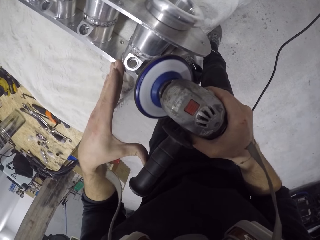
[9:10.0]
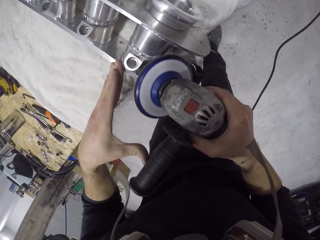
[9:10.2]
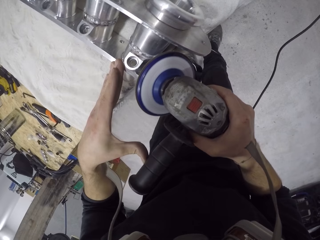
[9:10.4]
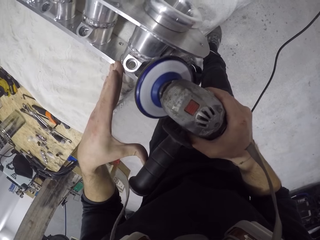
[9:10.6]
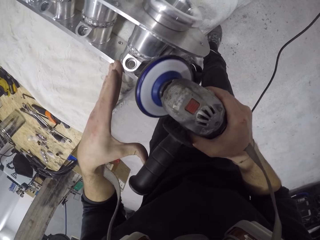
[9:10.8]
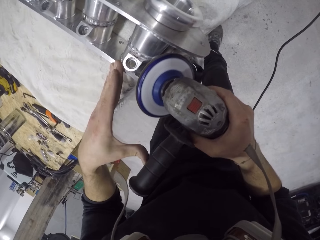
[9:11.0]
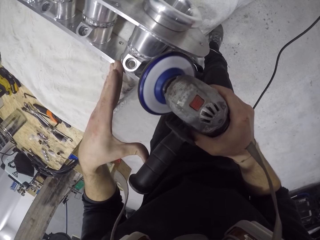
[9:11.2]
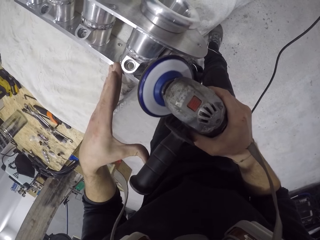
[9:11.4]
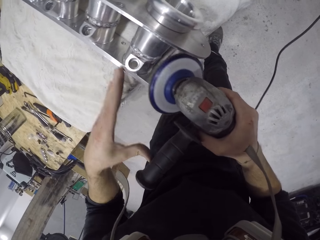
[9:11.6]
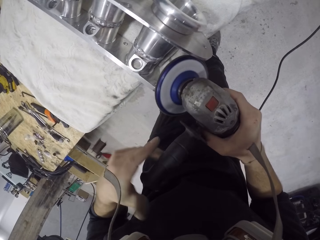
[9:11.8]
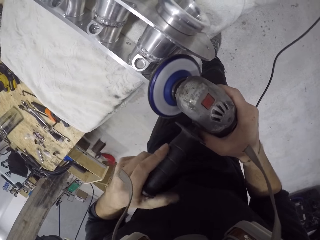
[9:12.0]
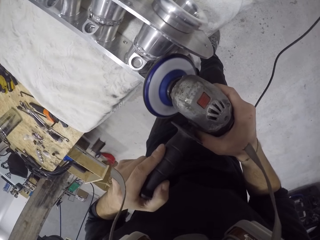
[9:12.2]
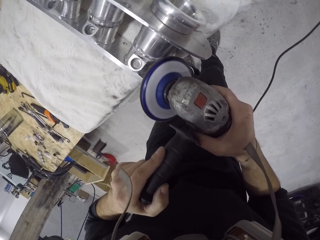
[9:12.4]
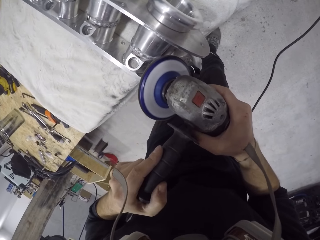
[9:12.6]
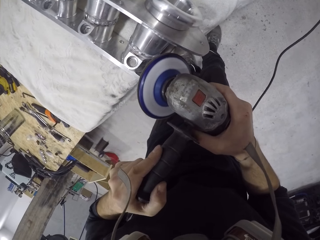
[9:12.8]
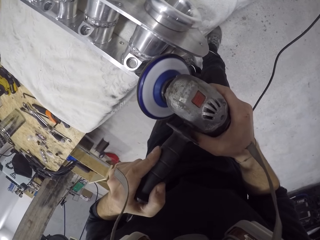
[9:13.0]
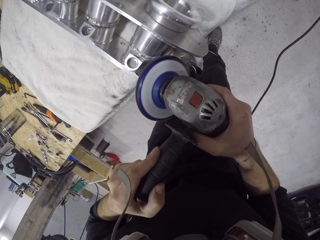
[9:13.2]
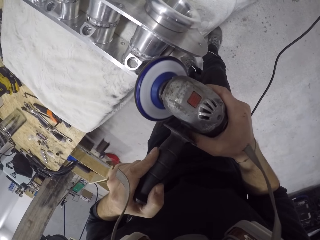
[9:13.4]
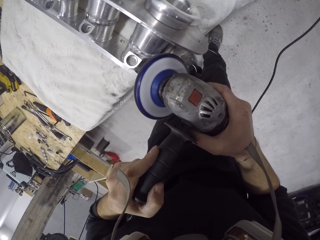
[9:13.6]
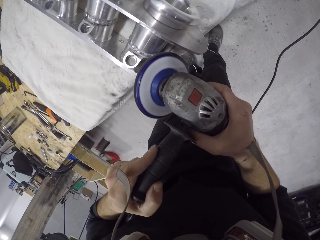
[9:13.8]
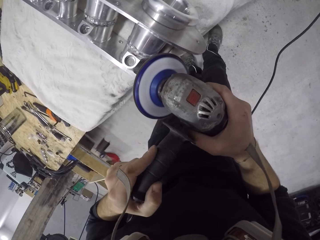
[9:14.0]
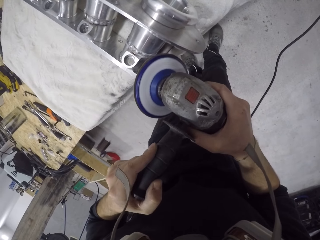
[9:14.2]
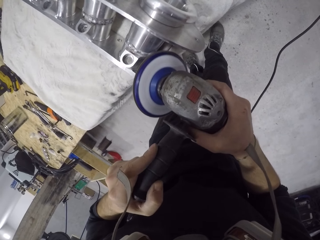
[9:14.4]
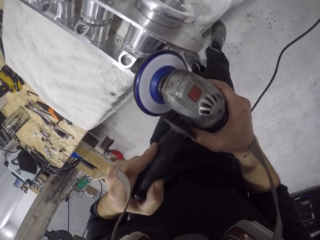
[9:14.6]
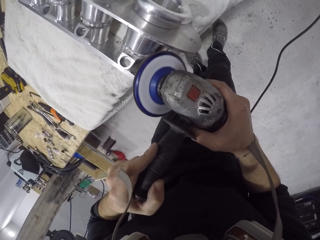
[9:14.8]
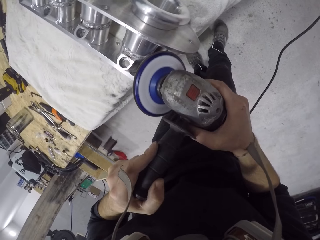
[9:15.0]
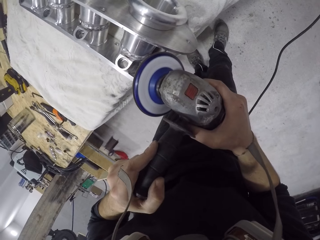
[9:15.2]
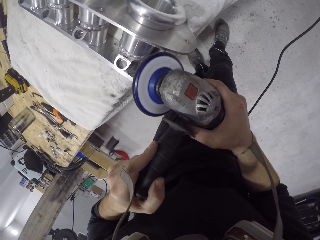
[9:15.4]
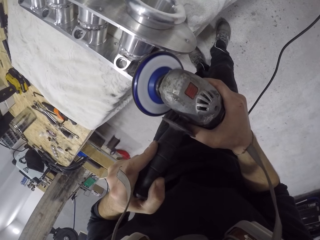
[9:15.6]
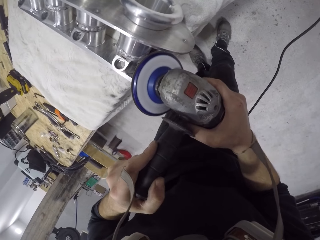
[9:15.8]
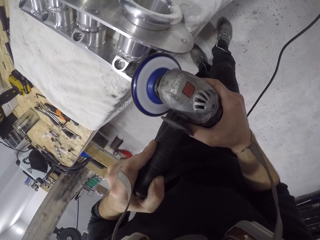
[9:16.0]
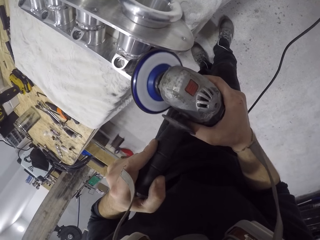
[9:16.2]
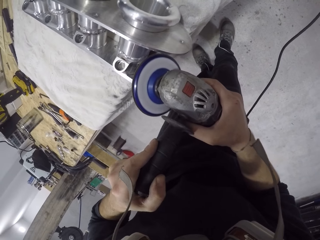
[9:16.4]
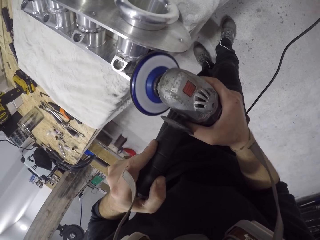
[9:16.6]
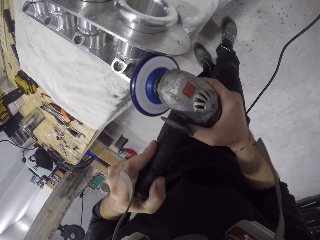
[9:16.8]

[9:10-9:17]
The camera wearer sands the intake manifold on the table with the sanding machine in his hands.

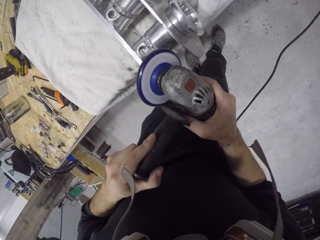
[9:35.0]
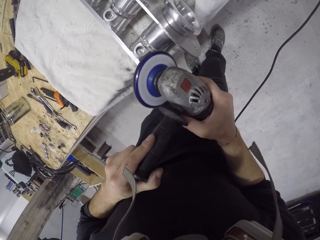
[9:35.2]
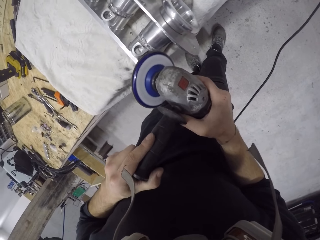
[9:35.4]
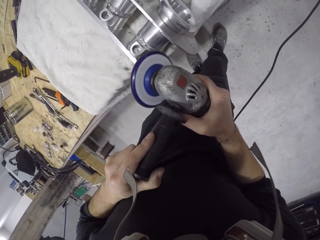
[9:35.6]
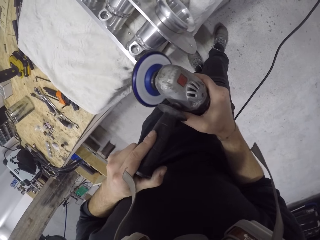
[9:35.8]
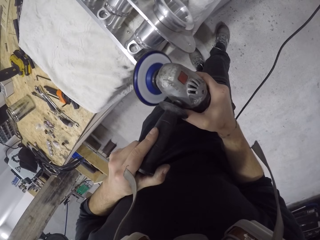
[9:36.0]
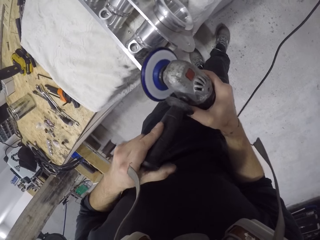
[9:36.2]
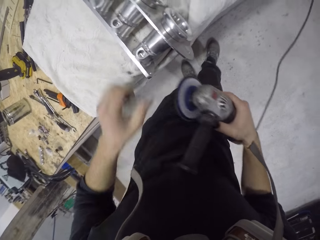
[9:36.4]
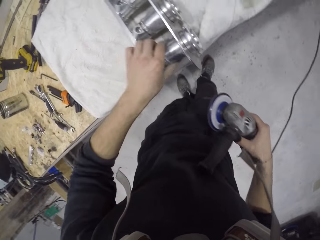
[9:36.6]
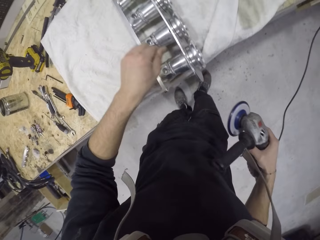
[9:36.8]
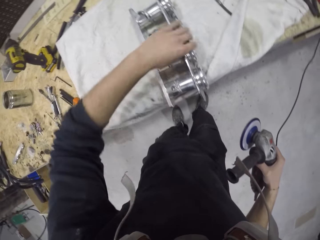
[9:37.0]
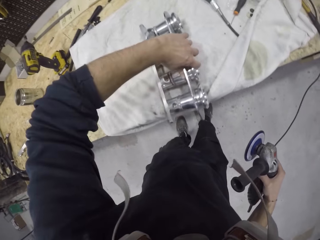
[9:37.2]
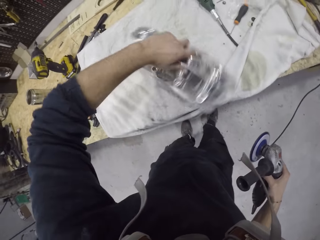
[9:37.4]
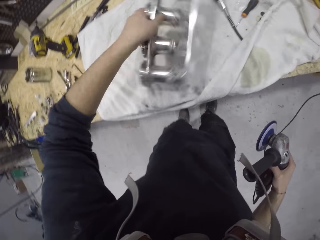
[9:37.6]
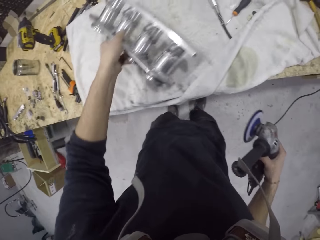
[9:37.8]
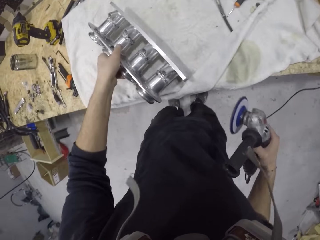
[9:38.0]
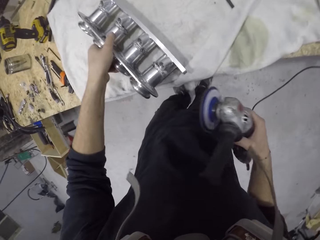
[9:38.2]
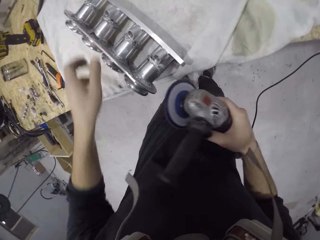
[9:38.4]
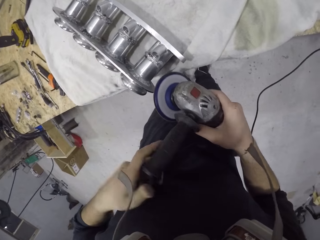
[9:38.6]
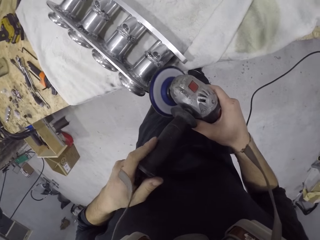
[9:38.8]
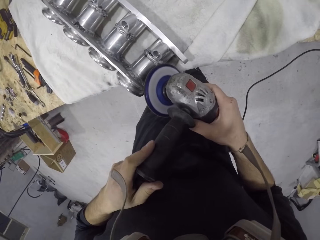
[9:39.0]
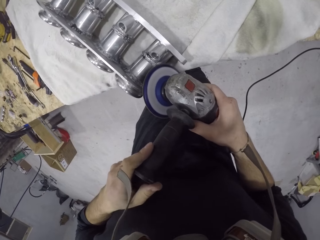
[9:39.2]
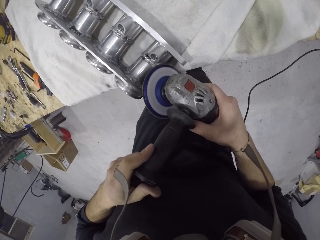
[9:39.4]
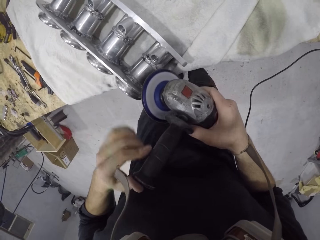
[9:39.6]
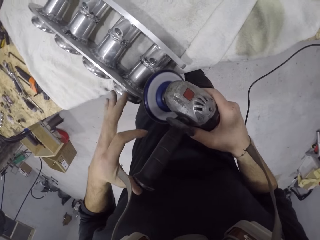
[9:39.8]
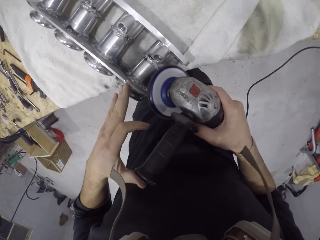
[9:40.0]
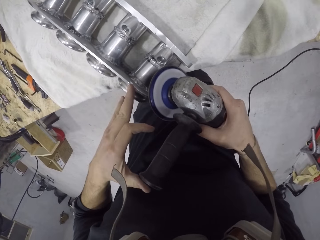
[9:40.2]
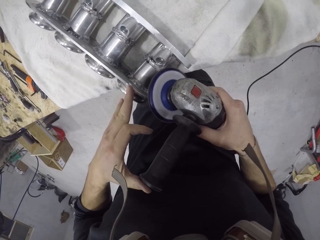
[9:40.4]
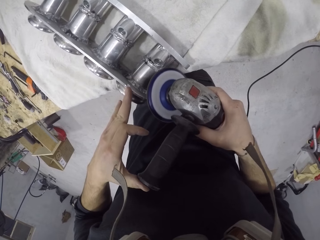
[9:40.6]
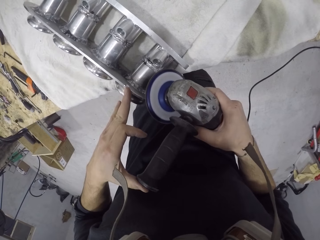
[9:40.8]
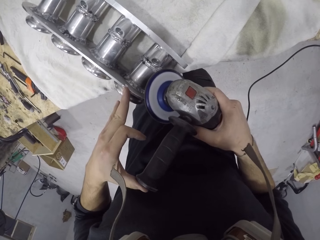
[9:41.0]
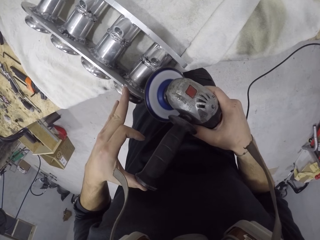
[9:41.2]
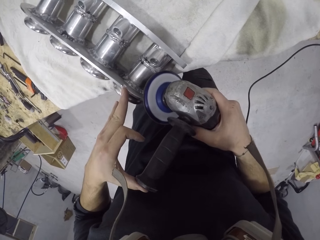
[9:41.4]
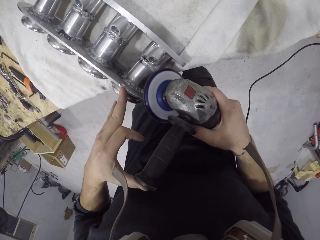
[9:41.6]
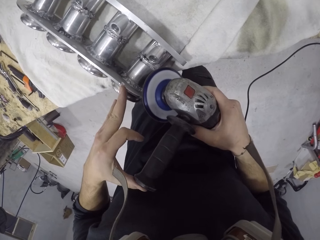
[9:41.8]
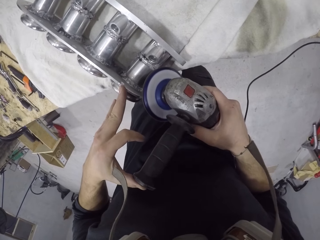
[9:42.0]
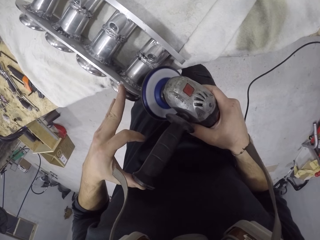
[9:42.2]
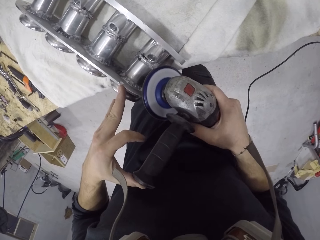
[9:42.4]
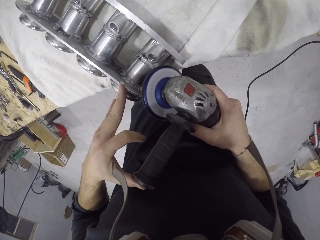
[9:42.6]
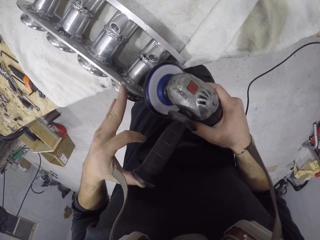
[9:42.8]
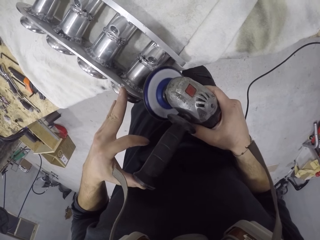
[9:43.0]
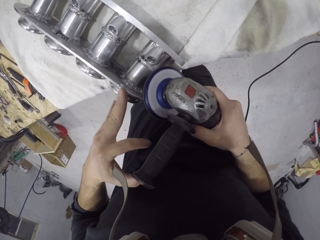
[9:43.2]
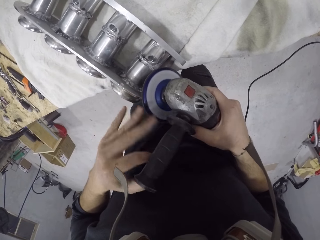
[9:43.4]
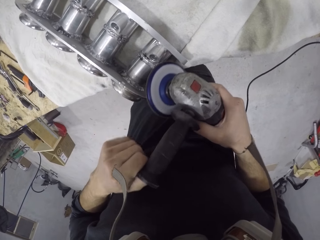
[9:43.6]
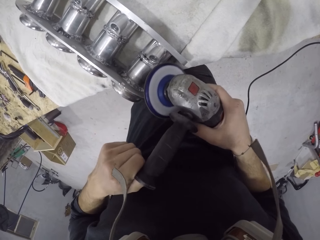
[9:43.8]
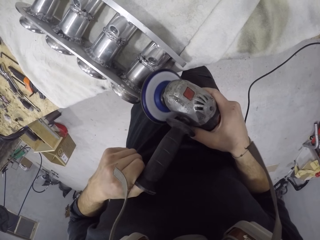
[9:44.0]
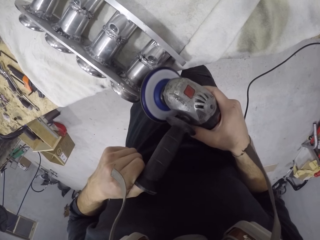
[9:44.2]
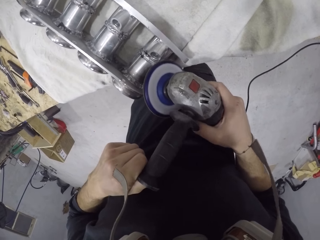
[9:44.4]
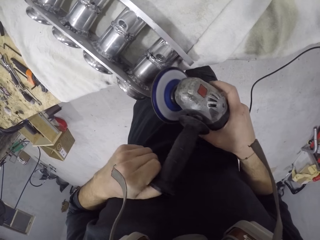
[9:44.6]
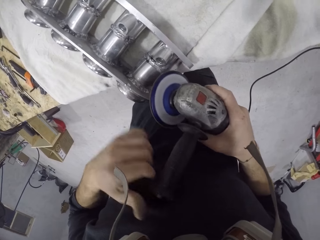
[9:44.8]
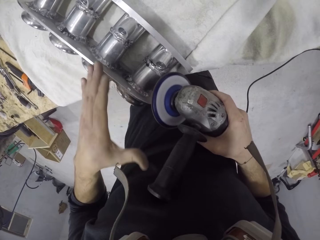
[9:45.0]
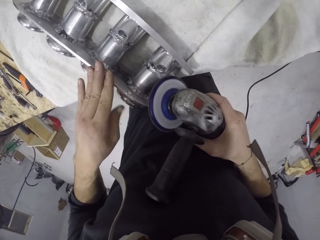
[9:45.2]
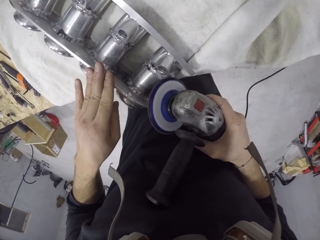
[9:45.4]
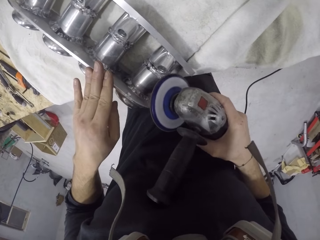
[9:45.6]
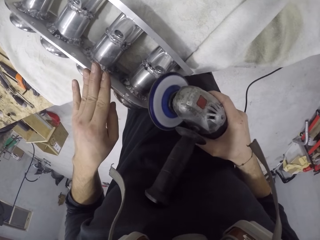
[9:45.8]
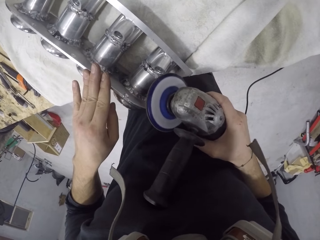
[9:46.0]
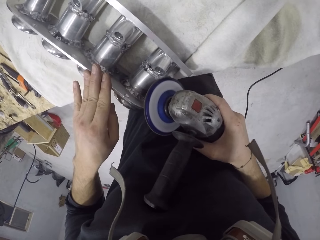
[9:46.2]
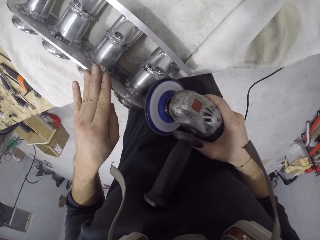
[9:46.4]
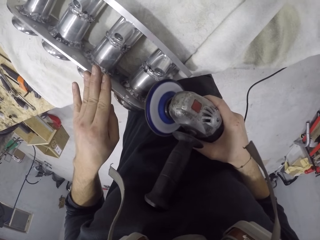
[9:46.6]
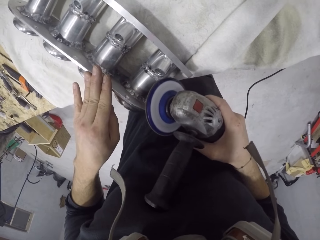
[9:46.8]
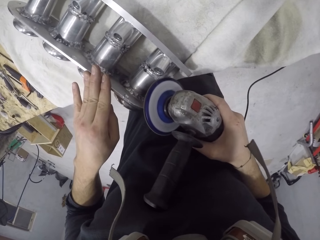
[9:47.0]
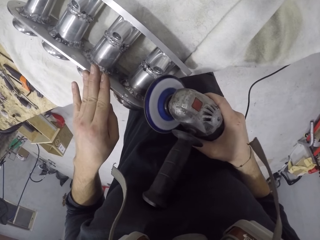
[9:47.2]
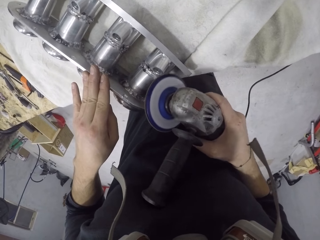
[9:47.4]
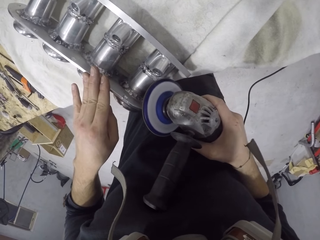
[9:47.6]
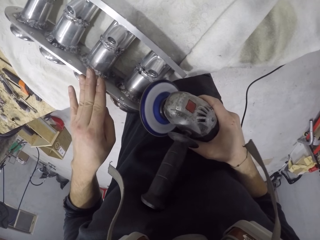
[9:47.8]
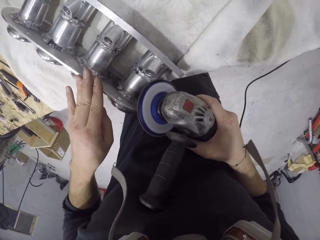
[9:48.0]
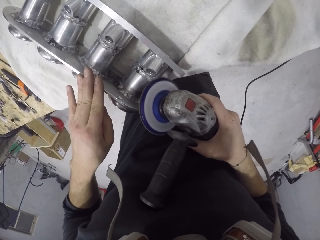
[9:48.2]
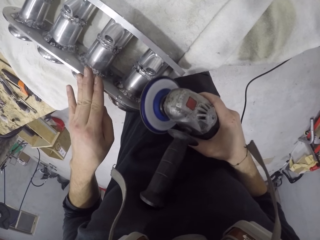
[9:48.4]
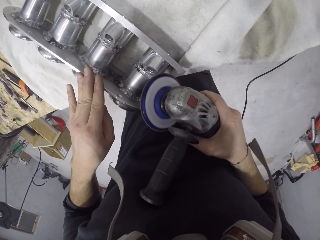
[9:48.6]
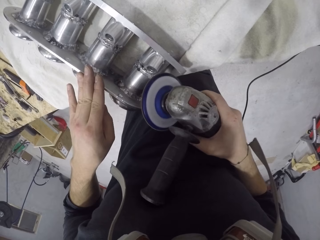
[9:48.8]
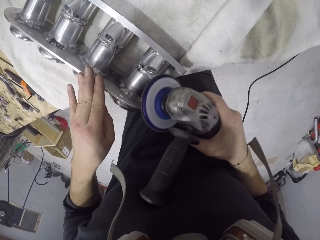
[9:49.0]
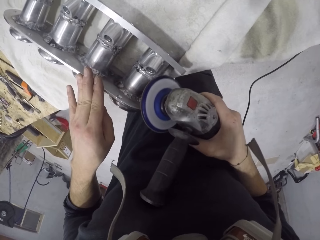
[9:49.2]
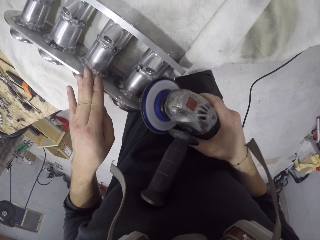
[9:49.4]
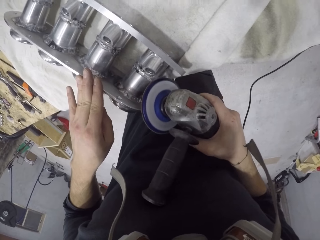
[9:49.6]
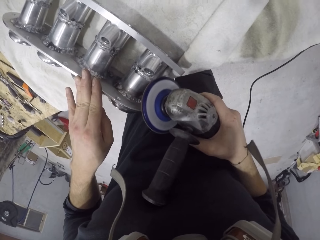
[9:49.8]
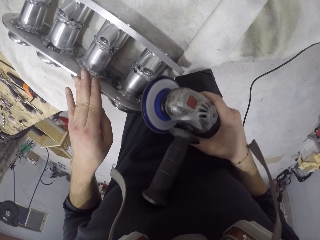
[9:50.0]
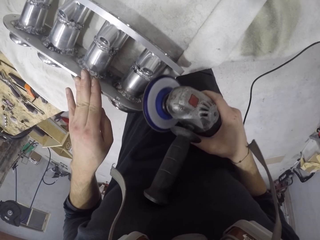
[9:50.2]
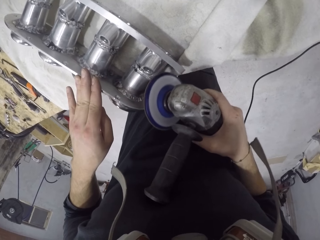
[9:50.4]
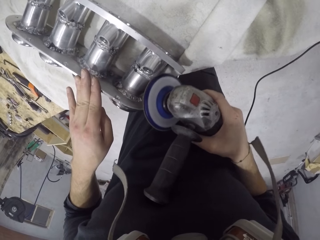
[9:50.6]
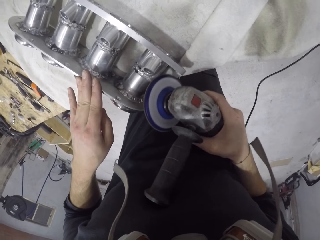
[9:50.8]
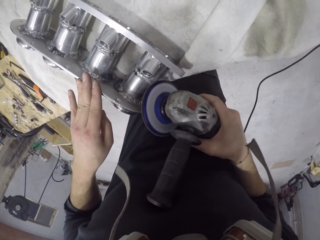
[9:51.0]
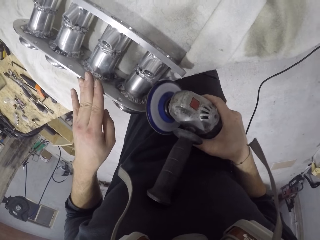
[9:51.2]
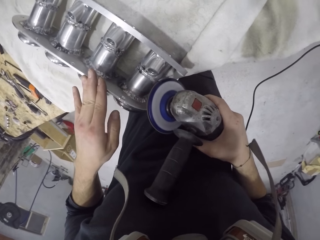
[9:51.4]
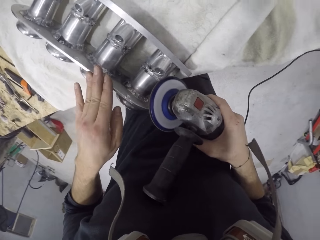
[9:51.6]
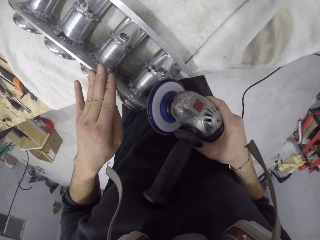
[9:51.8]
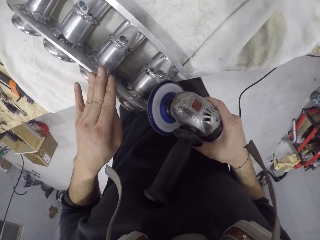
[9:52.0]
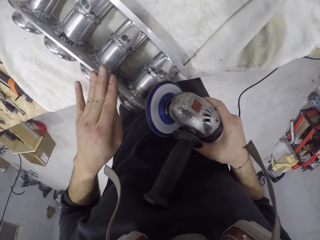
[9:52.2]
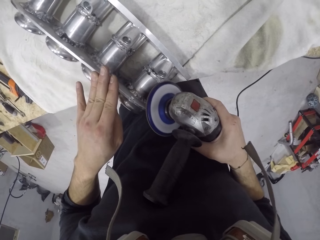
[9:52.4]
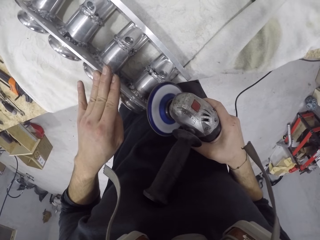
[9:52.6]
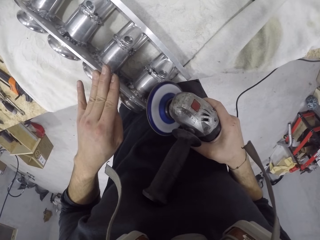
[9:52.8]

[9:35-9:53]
The camera wearer wipes the inlet manifold on the table with his left hand. He turns the inlet manifold on the table with his left hand. He smoothens the inlet manifold on the table with the angle grinder with both hands. He supports the inlet manifold on the table with his left hand. He places his left hand on the inlet manifold on the table. He smoothens the inlet manifold on the table with the angle grinder with his right hand.
